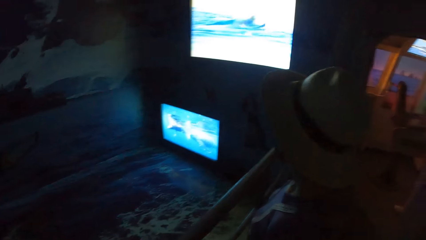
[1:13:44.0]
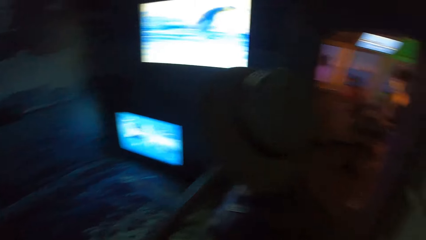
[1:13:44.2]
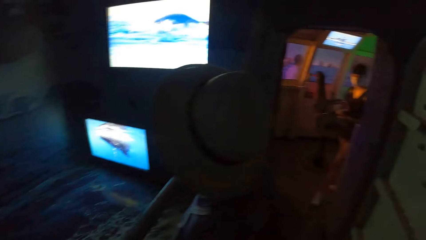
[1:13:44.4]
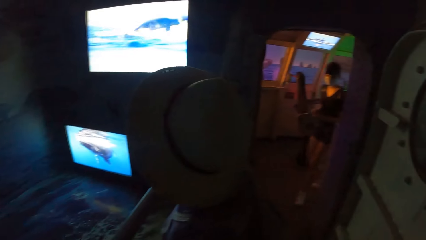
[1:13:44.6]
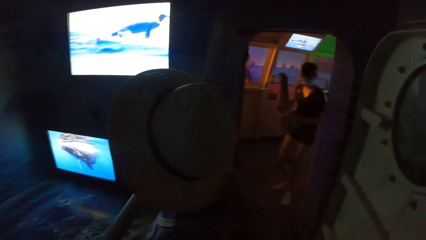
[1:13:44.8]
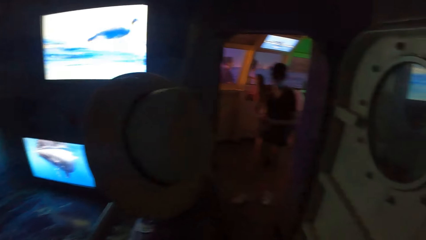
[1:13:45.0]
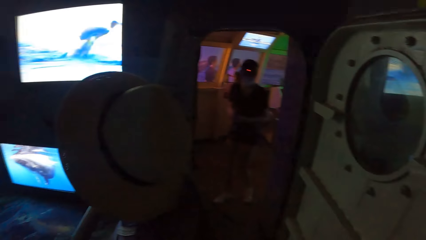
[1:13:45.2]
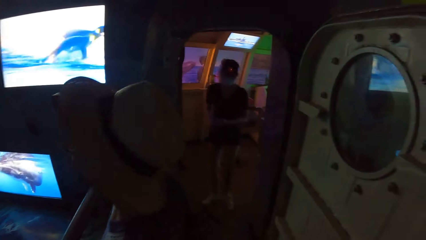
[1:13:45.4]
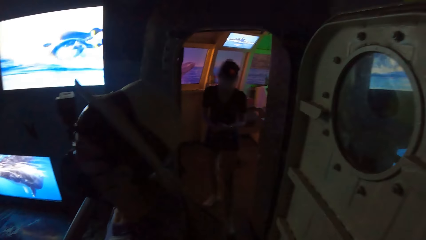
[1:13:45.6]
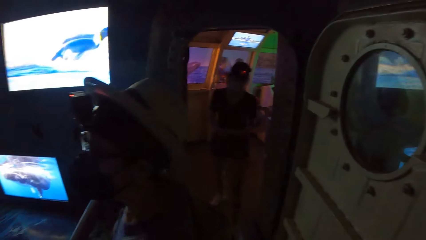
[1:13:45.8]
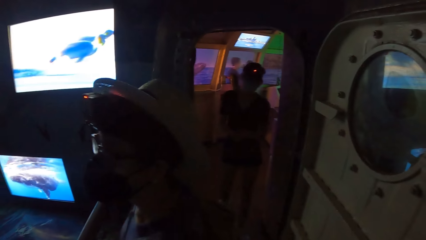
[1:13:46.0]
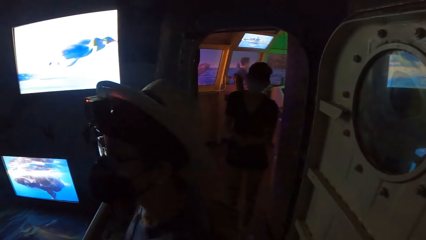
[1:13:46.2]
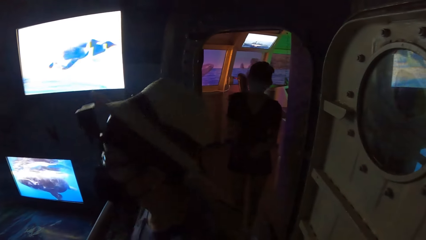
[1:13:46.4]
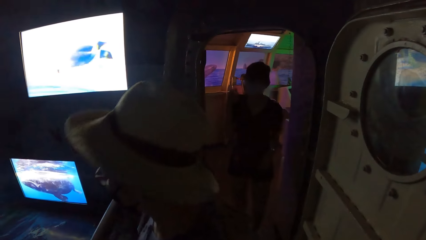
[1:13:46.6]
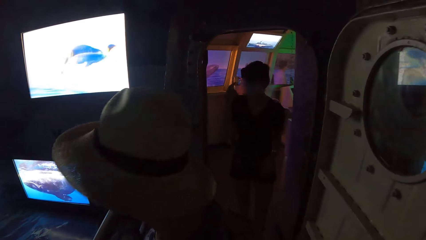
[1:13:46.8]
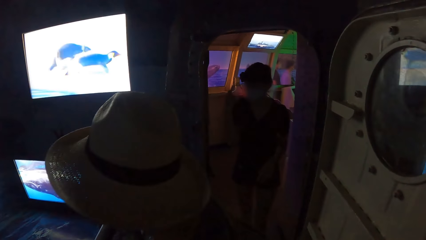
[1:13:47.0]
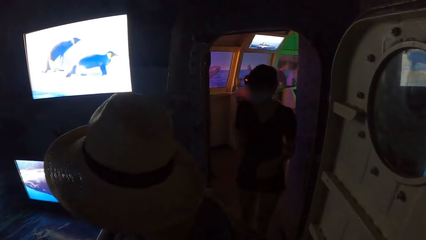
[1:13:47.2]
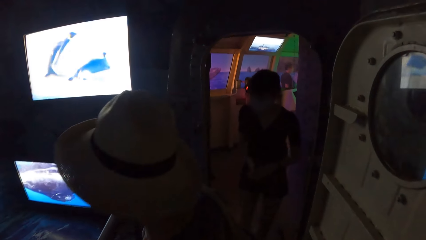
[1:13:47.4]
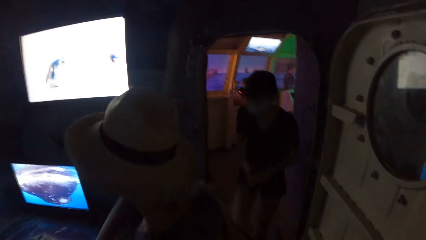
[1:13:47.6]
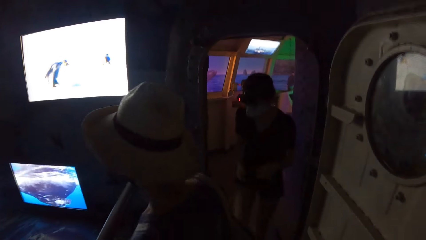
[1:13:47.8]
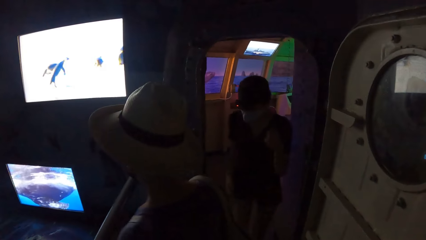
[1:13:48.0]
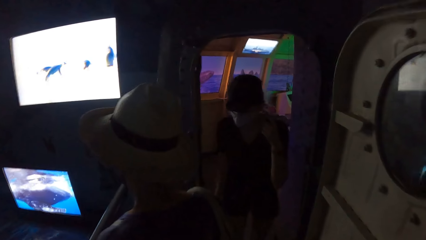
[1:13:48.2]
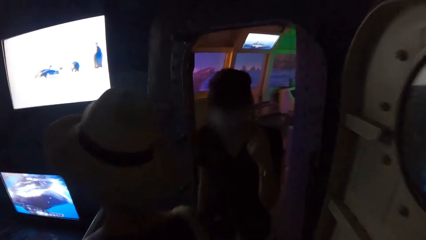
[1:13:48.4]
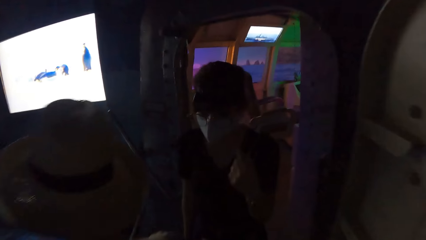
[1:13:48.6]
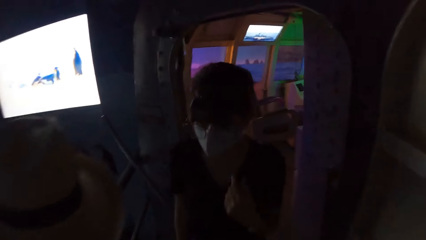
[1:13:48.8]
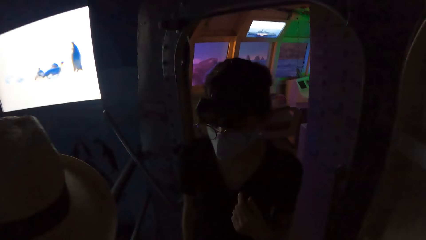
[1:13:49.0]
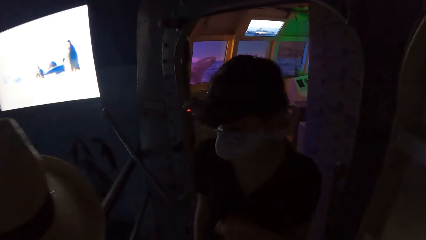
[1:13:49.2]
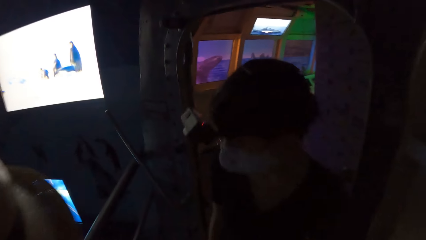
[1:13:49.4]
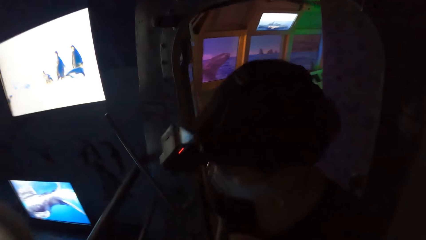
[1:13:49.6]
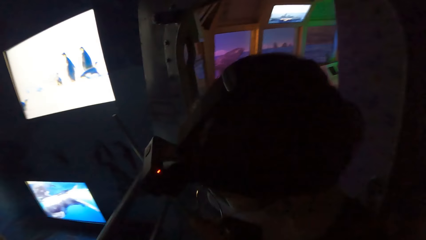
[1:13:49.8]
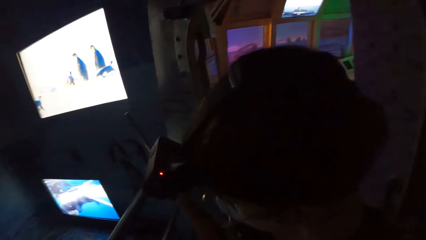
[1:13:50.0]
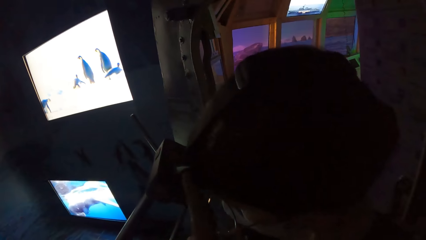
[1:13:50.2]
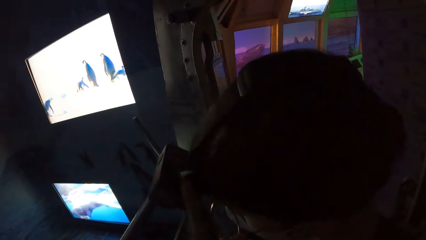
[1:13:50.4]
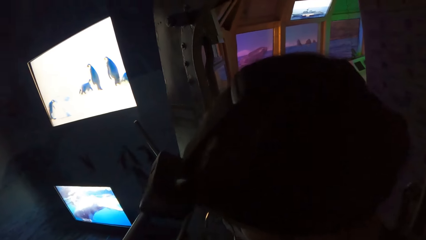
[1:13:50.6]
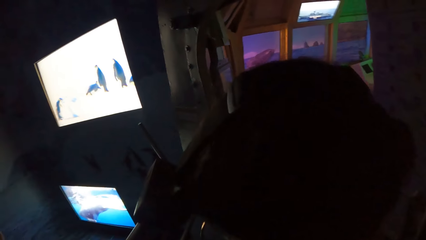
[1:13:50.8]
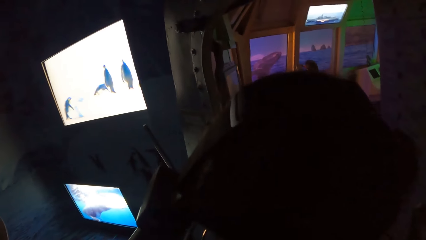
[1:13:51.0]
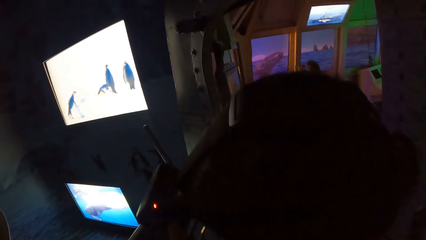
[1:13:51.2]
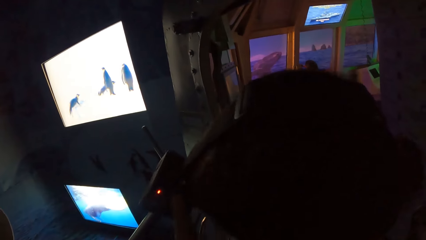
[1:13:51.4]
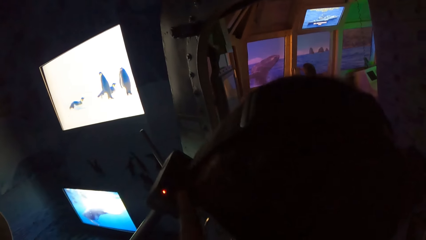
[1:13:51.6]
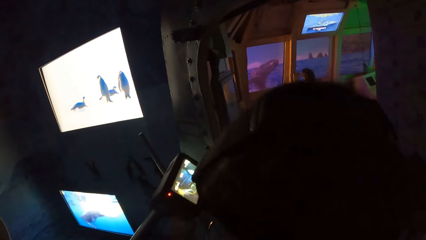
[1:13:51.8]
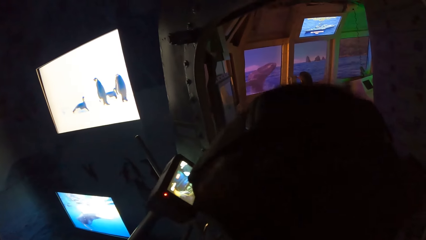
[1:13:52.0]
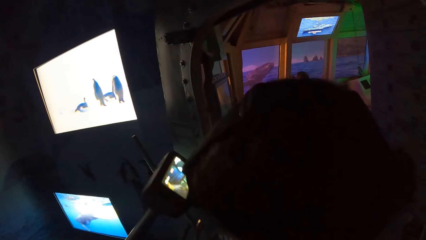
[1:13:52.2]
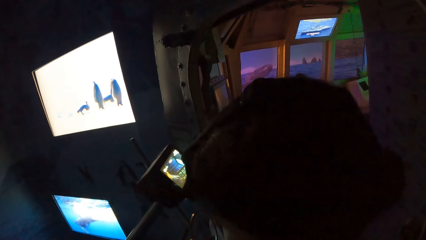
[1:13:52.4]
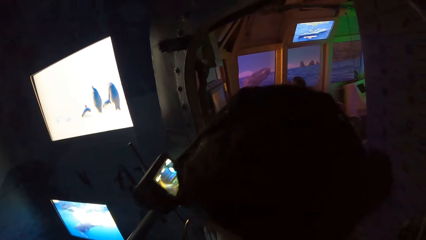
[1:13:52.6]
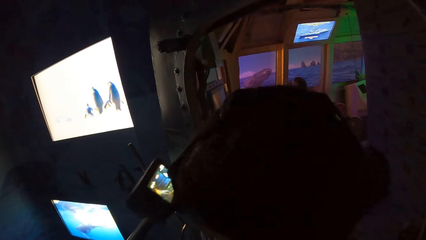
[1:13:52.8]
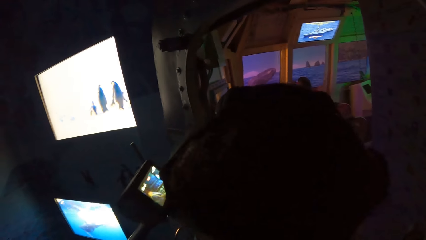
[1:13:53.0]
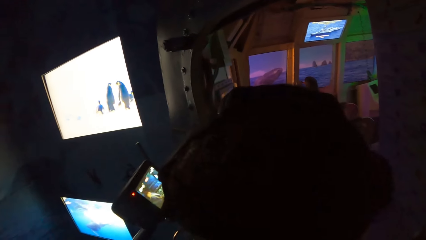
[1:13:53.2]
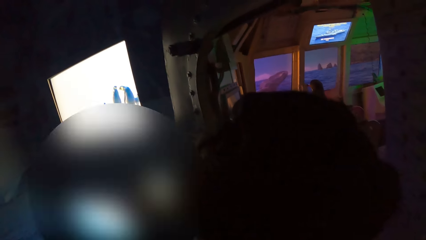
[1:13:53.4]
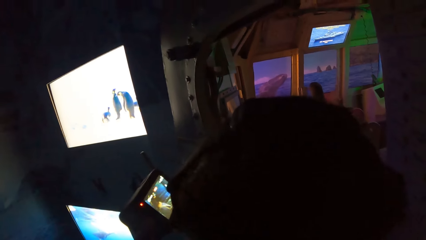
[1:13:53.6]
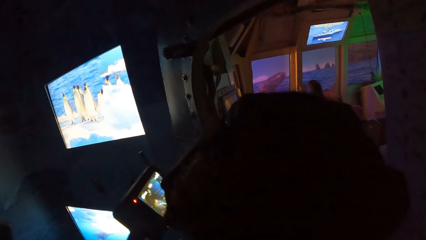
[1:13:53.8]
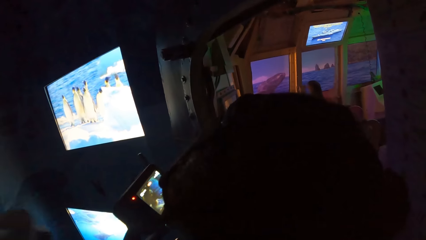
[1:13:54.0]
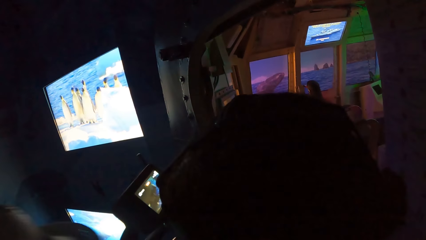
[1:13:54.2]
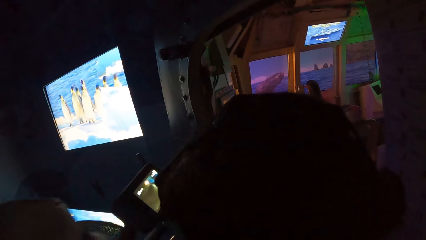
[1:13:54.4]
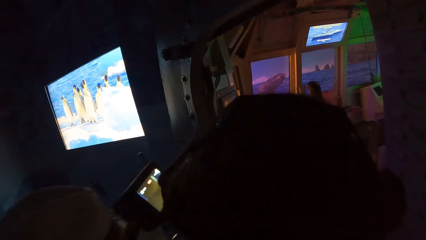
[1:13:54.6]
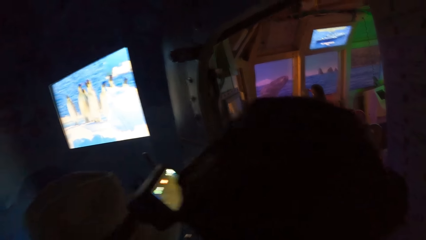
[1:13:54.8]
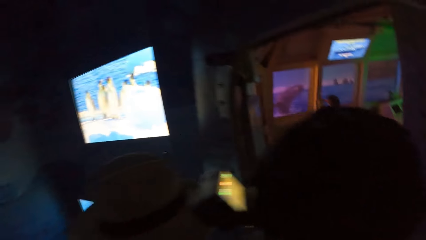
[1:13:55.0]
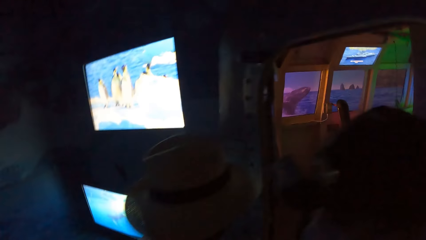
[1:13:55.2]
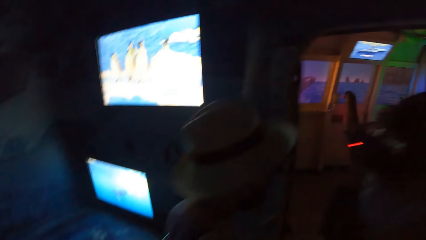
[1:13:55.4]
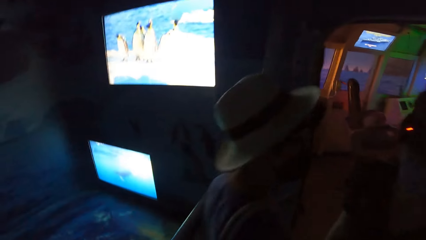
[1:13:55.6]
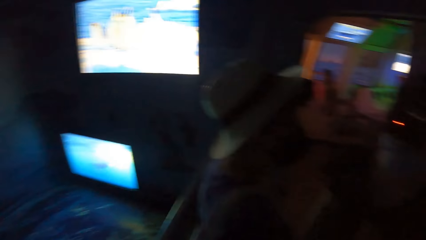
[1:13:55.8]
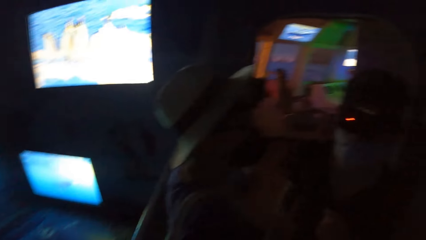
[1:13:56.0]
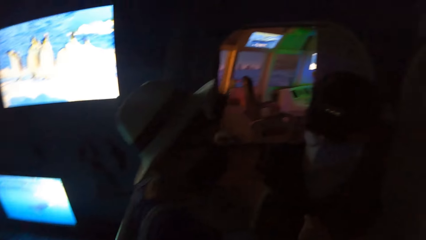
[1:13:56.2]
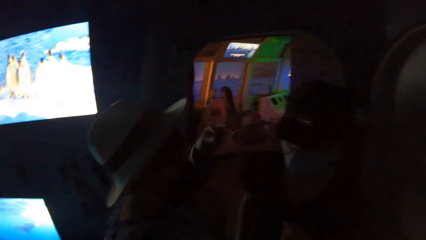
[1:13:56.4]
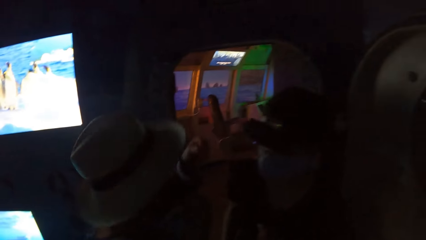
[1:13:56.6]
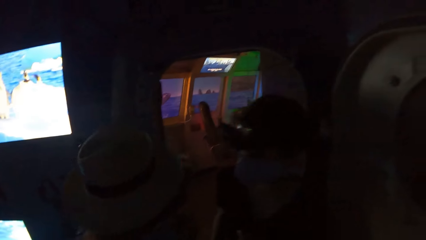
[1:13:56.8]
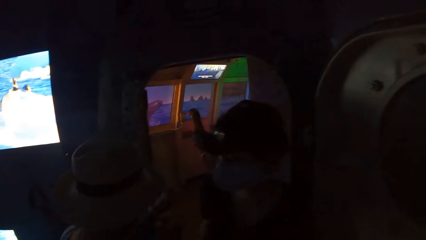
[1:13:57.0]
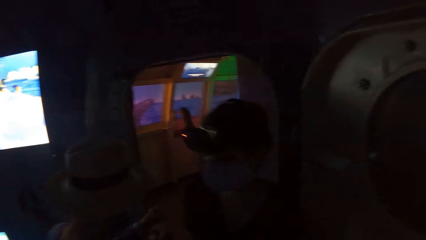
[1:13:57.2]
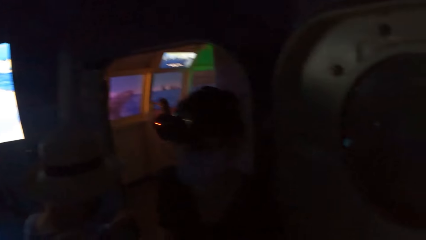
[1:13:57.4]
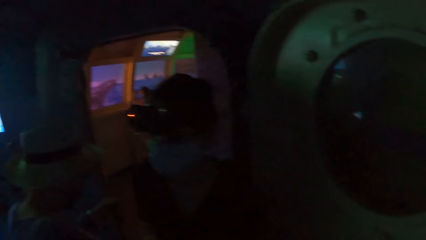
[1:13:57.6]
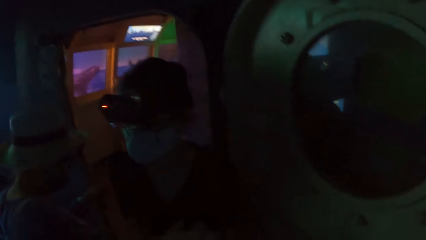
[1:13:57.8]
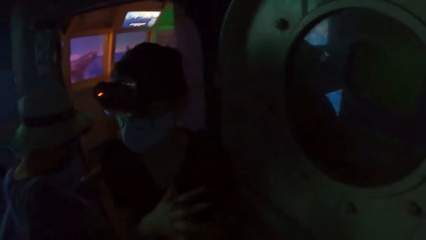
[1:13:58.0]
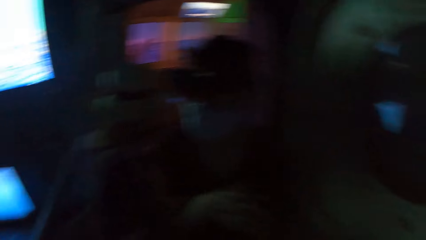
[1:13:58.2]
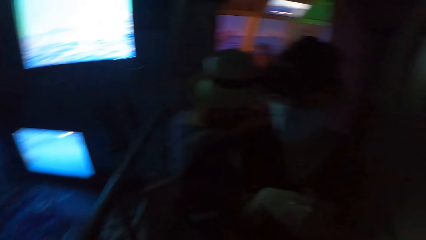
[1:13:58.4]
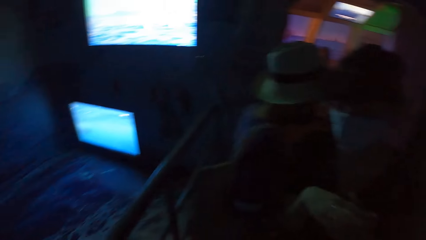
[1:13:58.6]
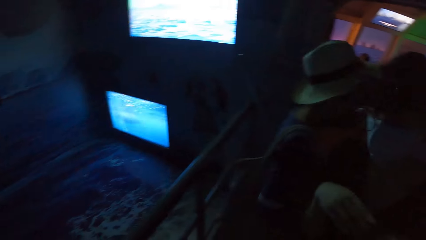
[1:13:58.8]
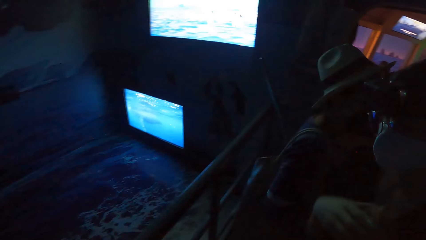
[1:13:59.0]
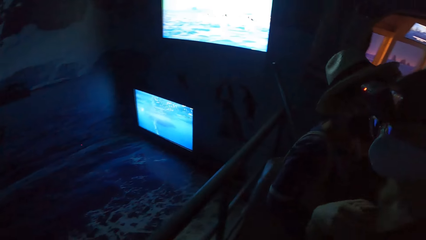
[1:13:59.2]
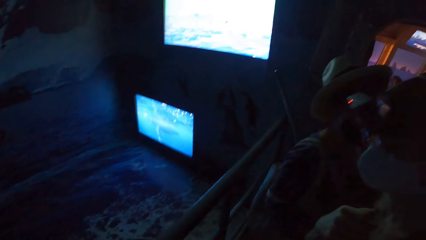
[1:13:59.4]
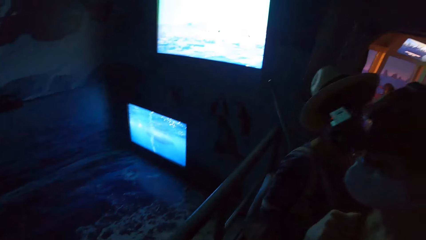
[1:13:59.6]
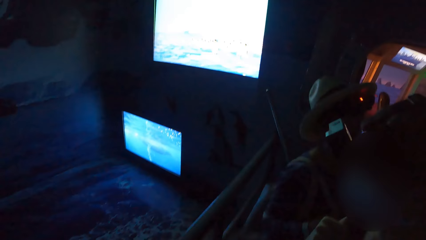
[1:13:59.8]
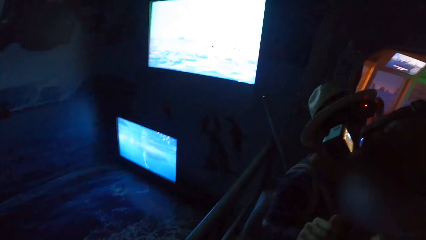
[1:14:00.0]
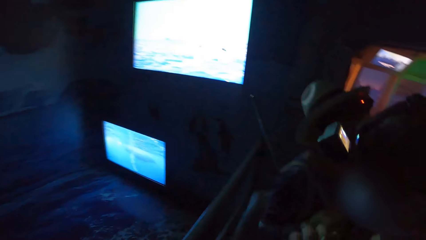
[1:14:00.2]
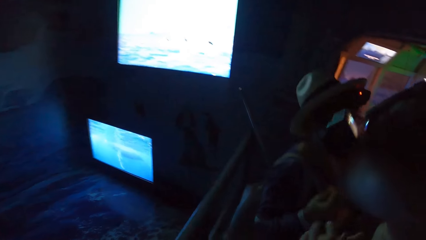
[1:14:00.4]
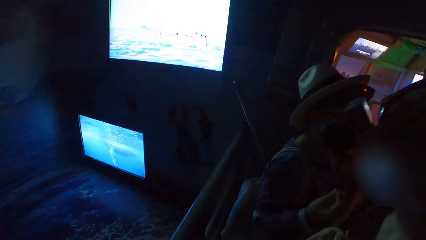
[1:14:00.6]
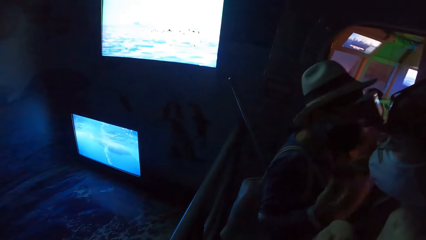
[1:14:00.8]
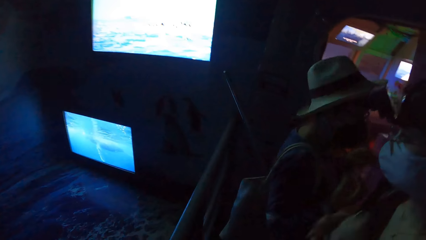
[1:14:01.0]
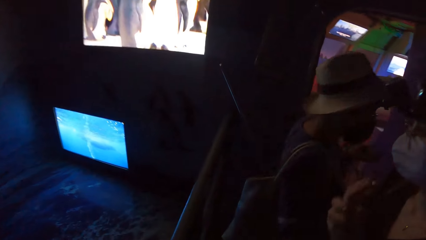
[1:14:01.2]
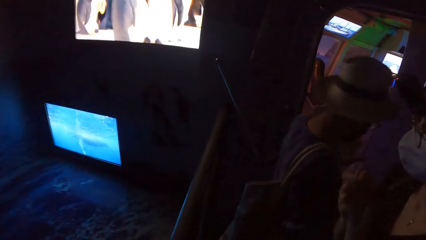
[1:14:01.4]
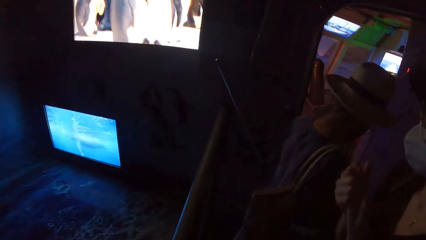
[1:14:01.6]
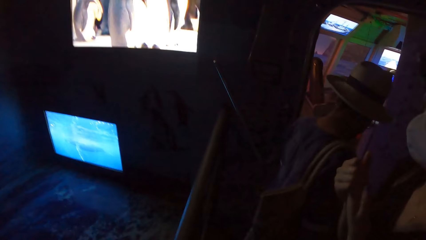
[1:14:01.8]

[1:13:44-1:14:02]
A woman touches a pair of glasses on her face with her right hand. The woman touches her face with her left hand. The camera wearer operates a camera on the woman's head with his right hand. He touches the camera on the woman's head with his left hand. Another woman interacts with the first woman. The camera wearer looks around the room. The first woman rubs both hands together.
